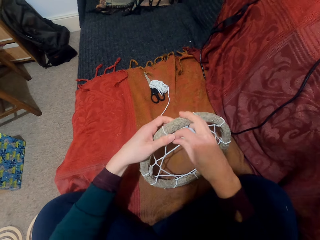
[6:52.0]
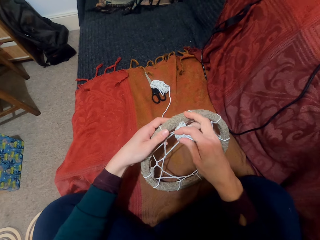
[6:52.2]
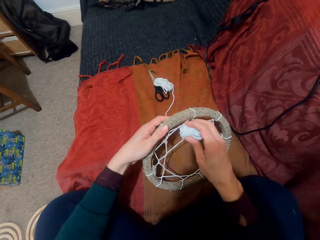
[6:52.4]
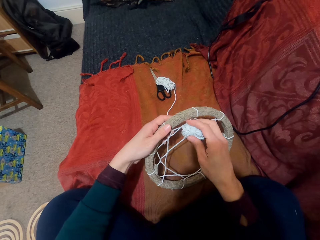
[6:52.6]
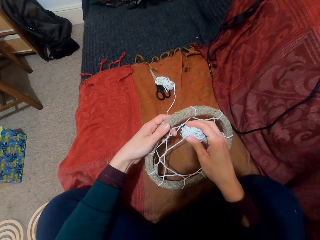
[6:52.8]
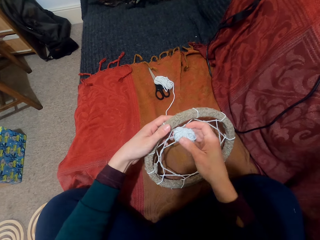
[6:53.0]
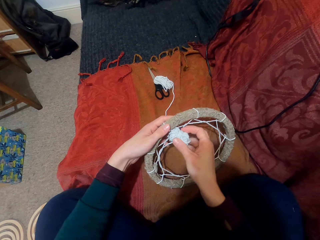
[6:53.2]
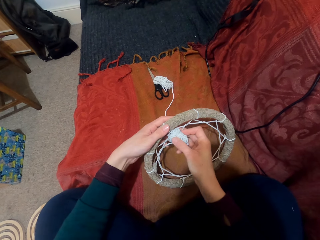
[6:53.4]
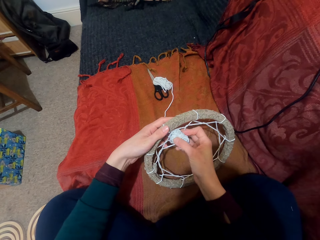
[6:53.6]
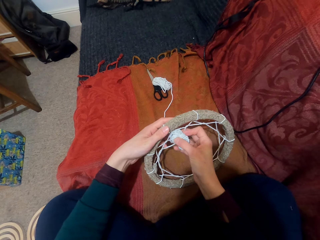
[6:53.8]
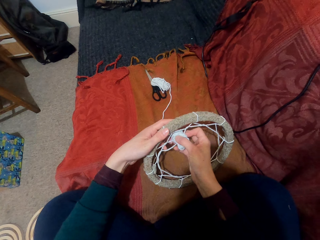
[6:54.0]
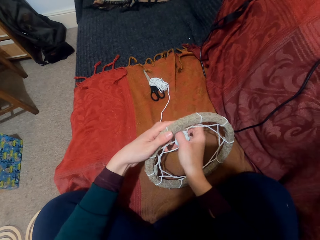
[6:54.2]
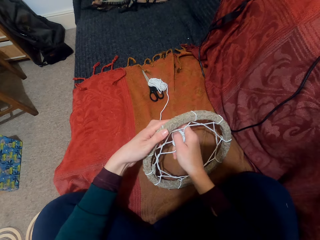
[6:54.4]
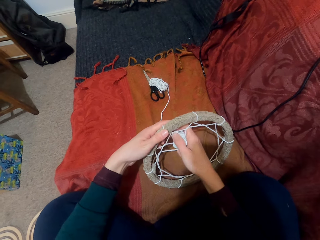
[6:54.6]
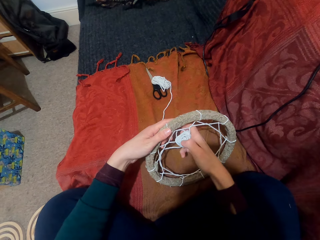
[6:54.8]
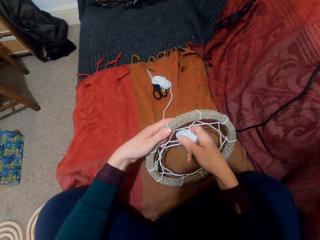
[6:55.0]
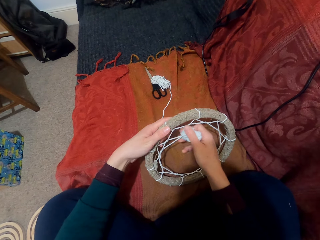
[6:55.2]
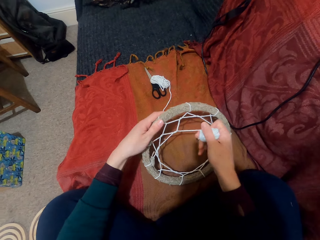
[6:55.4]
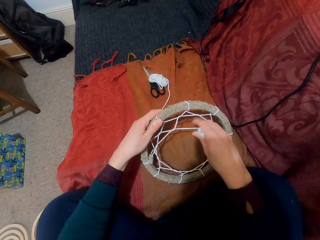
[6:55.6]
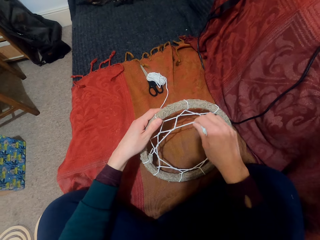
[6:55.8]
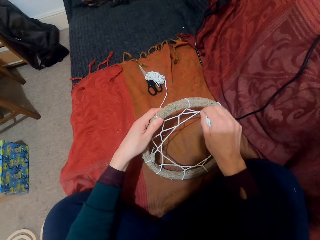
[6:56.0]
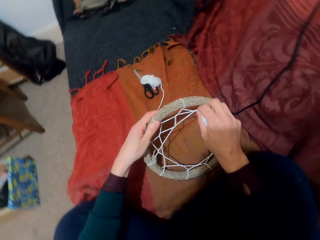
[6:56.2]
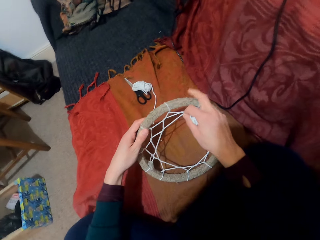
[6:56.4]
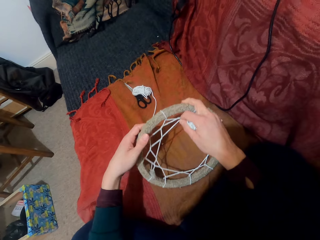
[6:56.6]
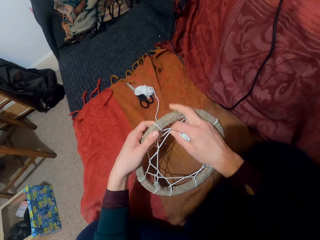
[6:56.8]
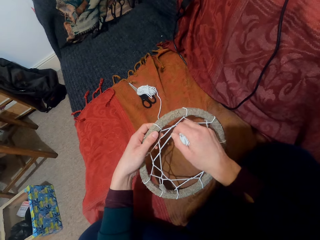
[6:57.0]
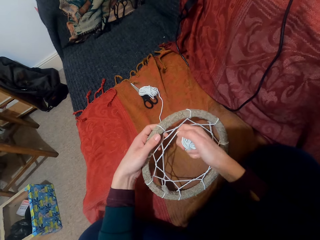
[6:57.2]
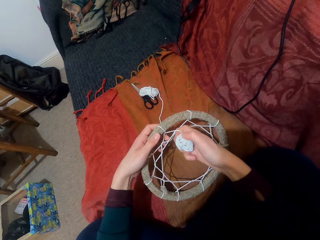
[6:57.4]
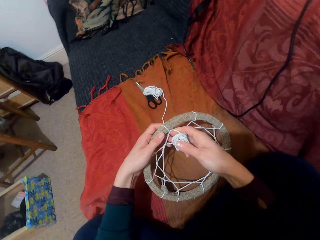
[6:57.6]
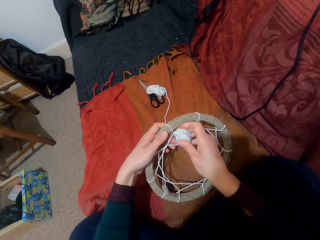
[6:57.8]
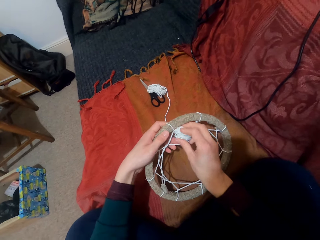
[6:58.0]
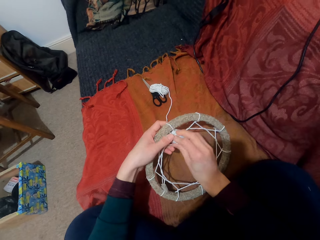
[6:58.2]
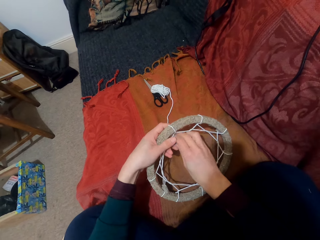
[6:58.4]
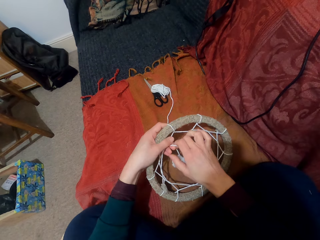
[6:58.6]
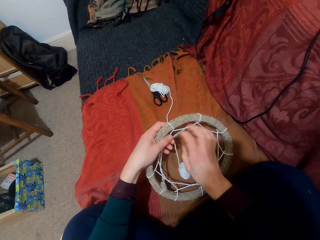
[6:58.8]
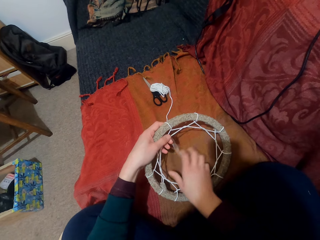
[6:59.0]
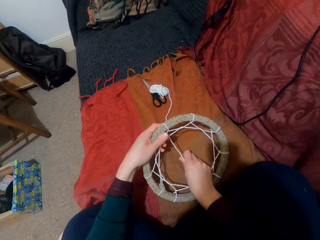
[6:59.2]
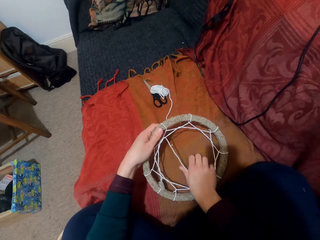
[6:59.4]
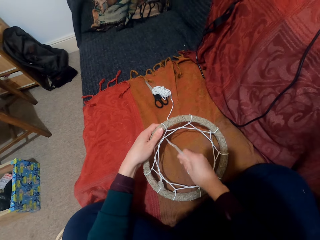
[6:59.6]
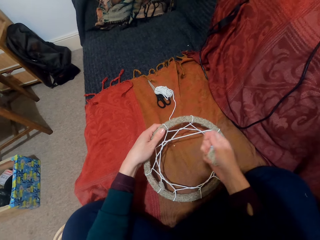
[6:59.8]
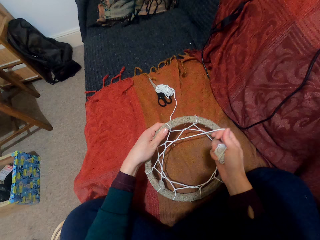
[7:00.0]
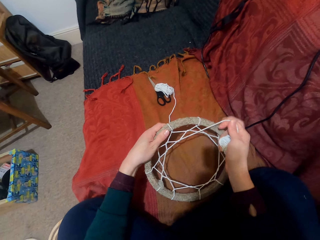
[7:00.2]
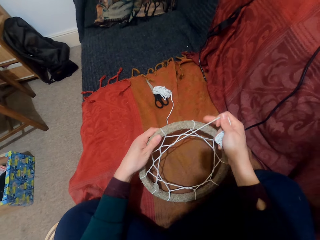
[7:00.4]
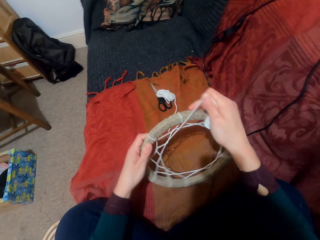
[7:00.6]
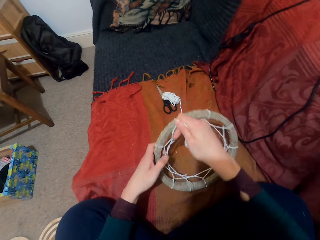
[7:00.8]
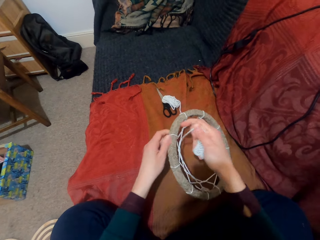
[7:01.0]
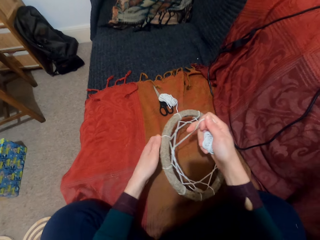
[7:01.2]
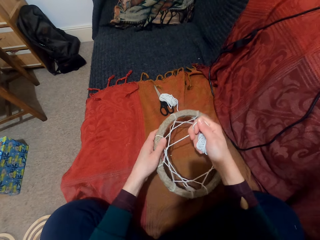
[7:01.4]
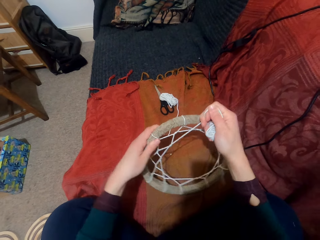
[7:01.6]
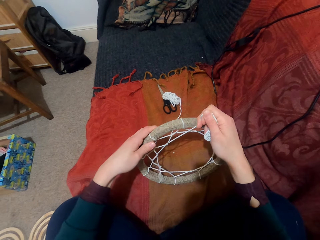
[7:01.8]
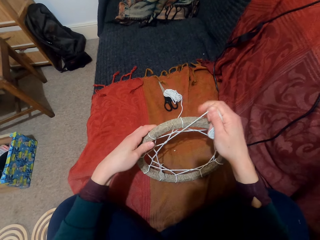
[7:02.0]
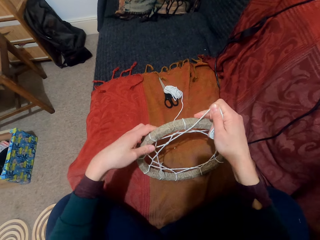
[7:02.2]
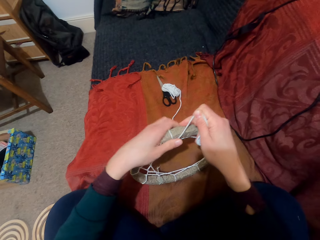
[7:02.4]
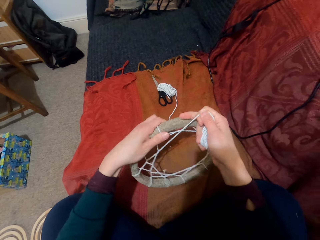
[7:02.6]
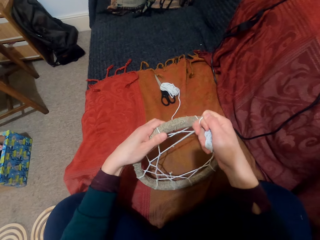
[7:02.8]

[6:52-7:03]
The camera wearer turns something. They put the thread through the pattern. They pull the thread. They turn something. They put the thread through the pattern. They pull the thread. They turn something.

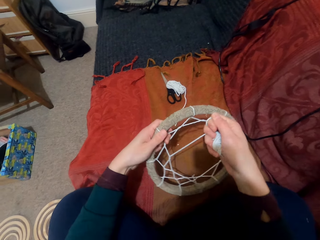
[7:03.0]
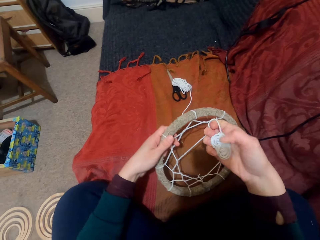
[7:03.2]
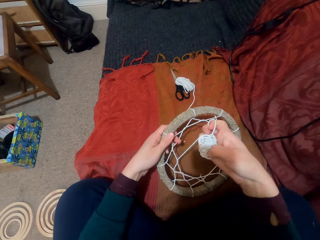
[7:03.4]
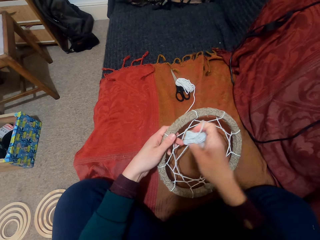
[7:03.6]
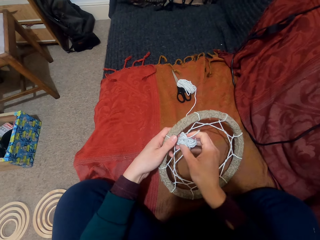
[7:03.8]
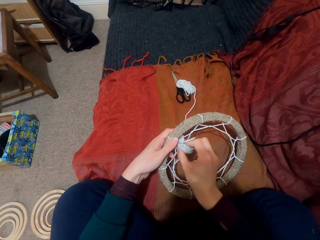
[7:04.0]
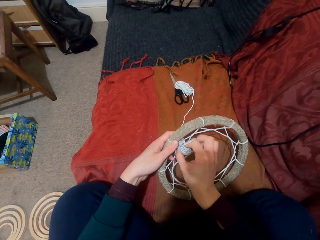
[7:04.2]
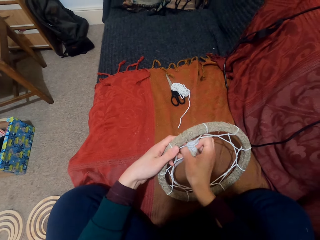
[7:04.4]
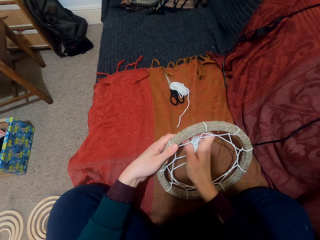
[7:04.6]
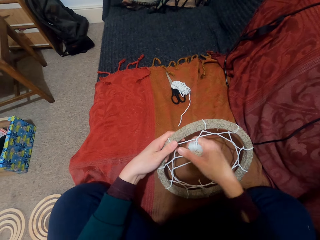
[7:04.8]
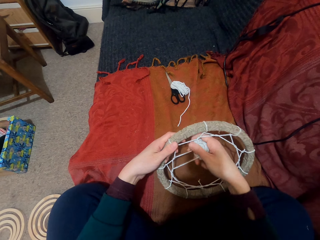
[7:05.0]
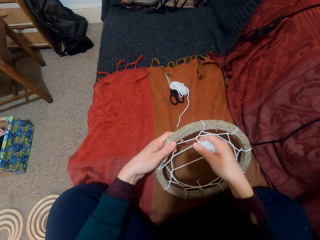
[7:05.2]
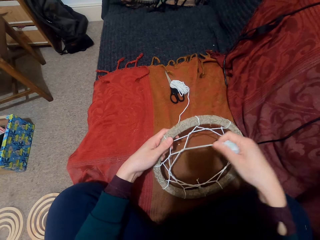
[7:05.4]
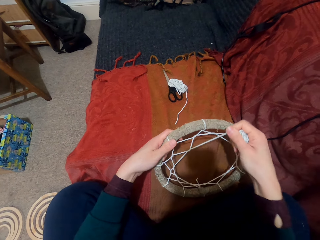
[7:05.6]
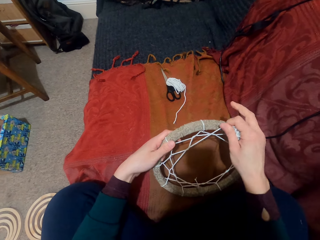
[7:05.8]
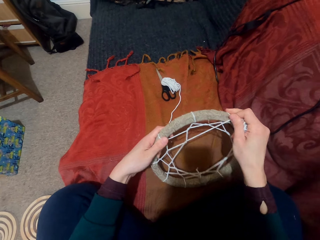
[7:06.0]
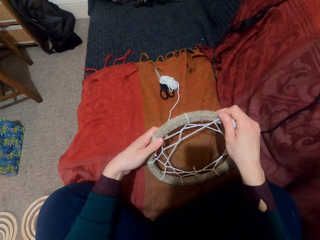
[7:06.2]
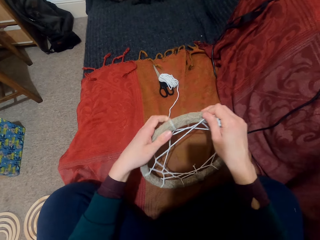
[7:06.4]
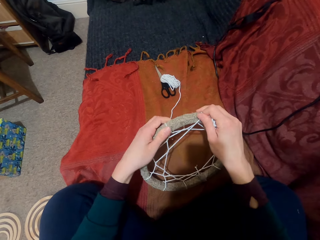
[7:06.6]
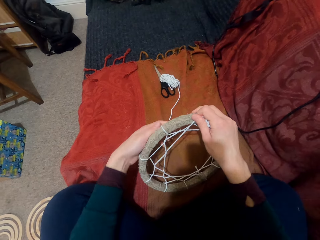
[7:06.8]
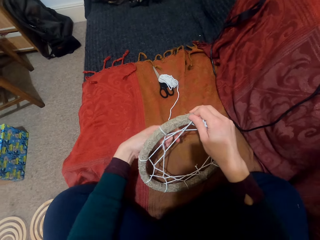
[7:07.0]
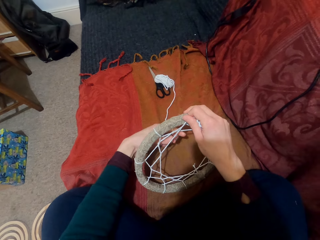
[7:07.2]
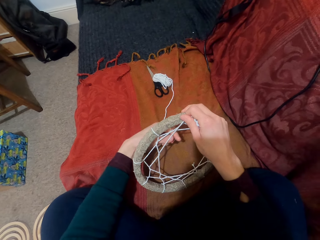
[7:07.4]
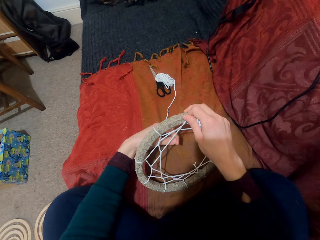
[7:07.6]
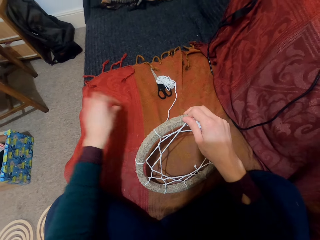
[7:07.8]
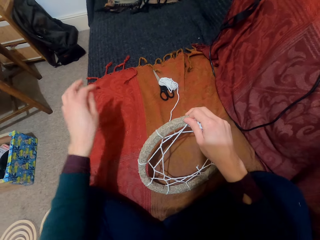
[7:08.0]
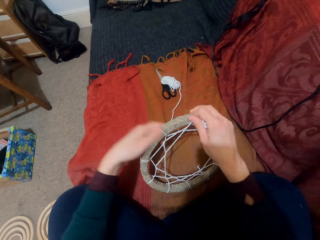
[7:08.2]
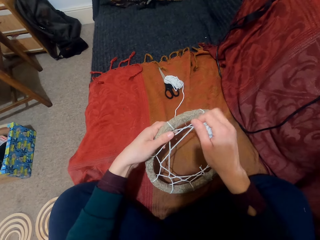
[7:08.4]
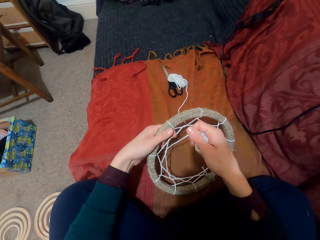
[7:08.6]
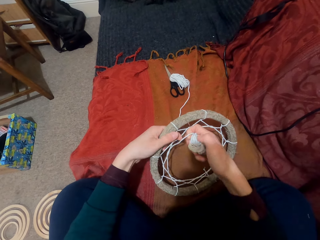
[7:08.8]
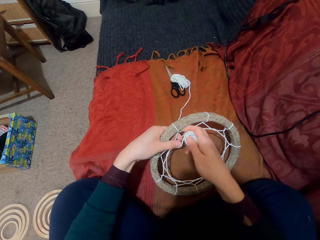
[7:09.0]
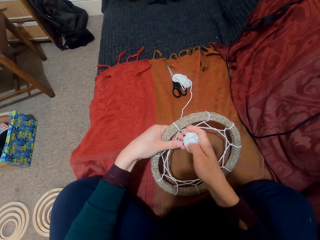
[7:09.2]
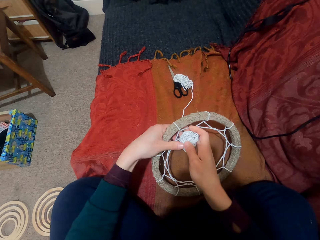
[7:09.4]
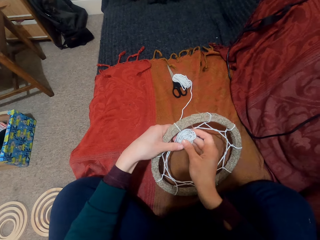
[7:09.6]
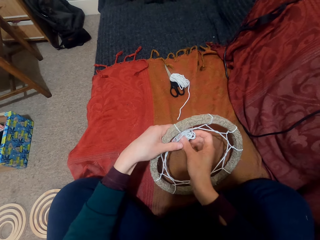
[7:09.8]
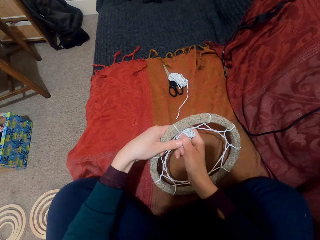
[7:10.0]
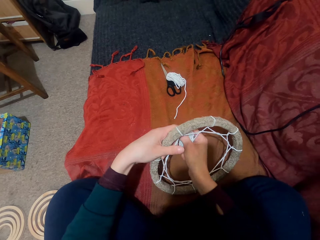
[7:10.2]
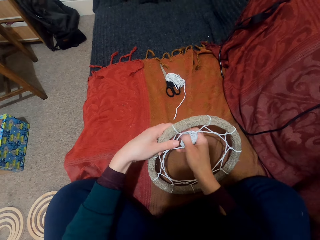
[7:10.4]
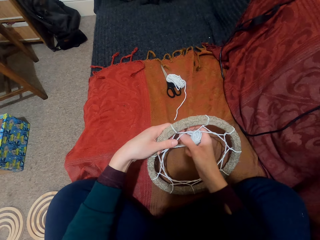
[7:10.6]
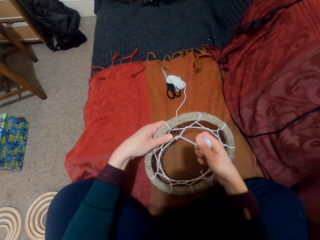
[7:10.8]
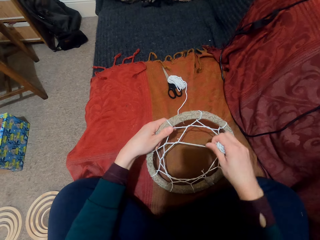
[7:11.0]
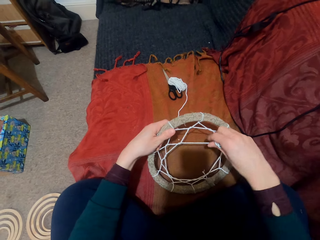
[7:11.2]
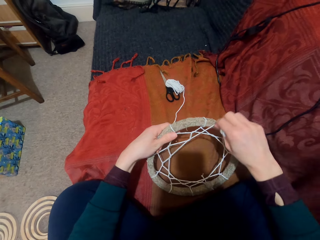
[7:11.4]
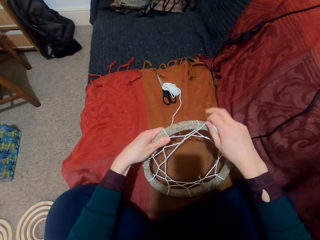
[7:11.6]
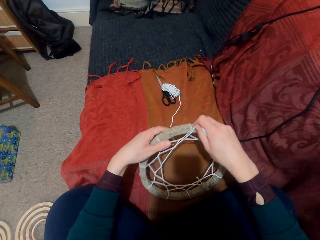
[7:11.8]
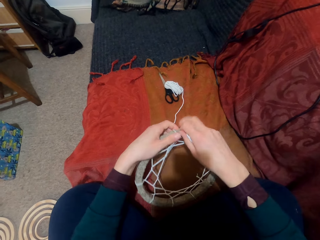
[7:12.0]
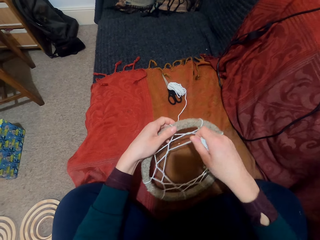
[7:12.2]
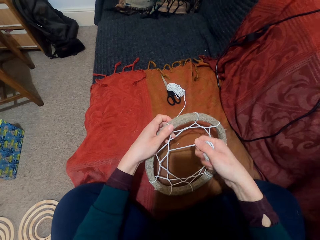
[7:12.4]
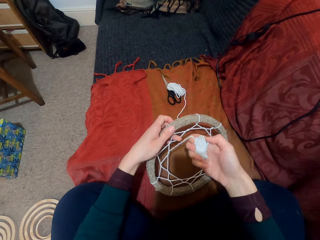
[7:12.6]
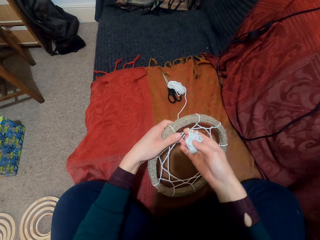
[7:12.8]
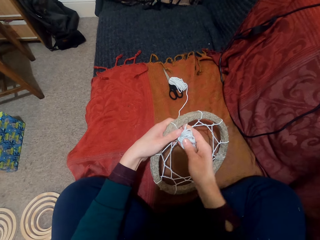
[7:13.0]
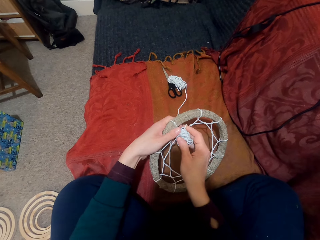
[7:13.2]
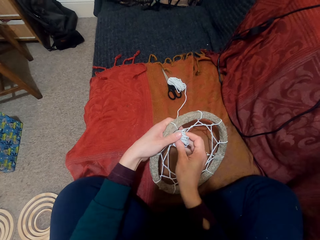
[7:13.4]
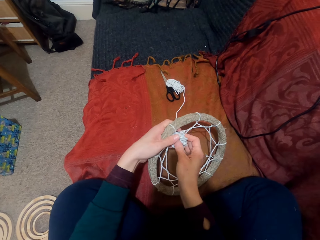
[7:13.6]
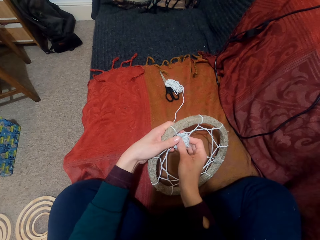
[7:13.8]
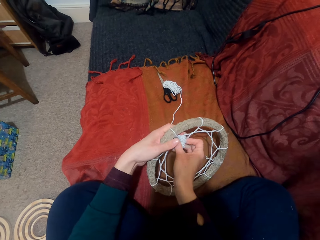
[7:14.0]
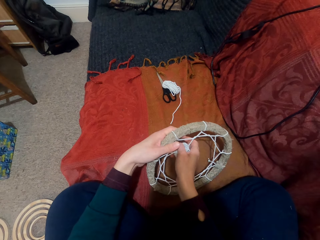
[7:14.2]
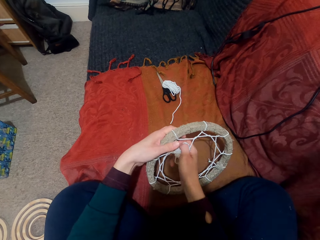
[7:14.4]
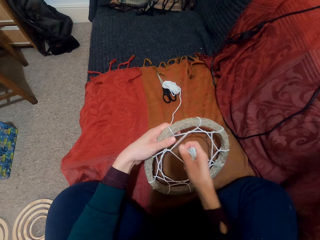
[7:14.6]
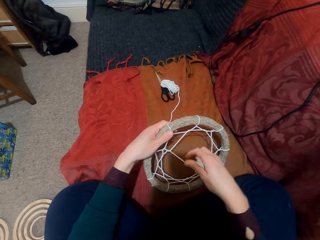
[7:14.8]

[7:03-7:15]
The camera wearer puts the thread through the pattern. They pull the thread. They turn something. They pick something. They throw something. They put the thread through the pattern. They pull the thread. They turn something. They put the thread through the pattern.
